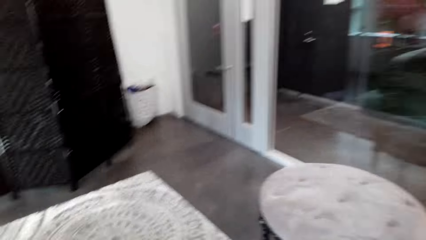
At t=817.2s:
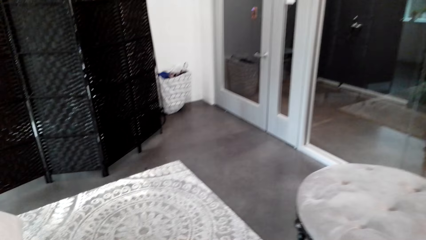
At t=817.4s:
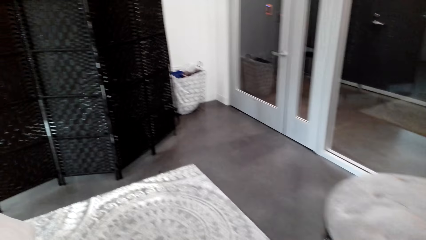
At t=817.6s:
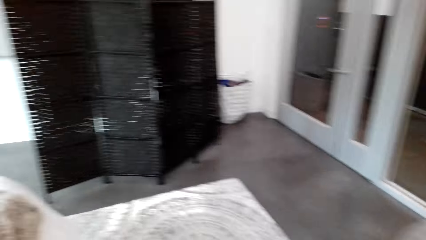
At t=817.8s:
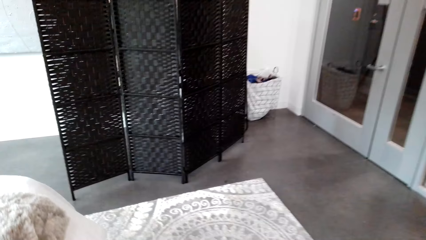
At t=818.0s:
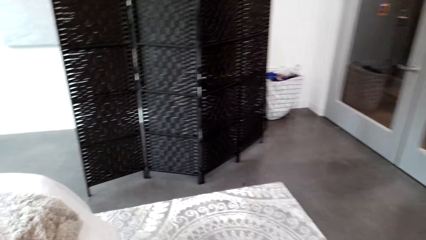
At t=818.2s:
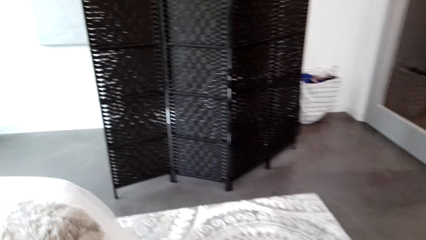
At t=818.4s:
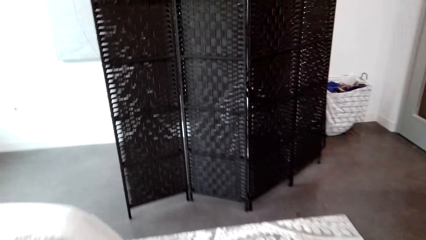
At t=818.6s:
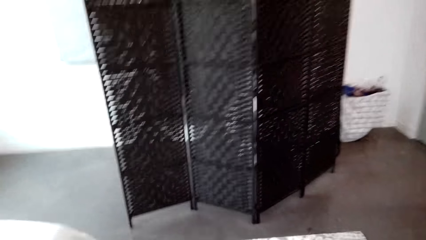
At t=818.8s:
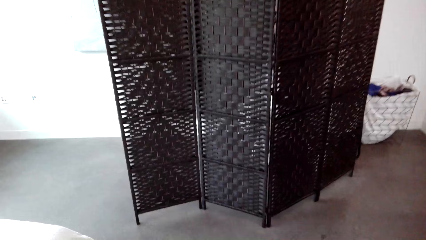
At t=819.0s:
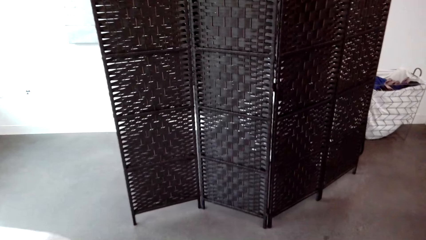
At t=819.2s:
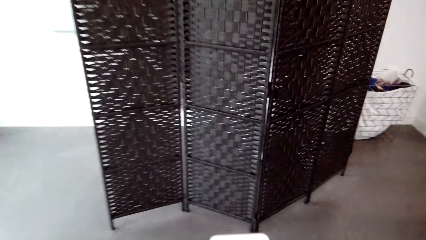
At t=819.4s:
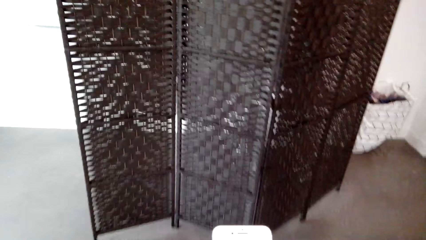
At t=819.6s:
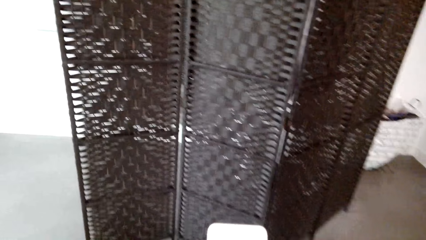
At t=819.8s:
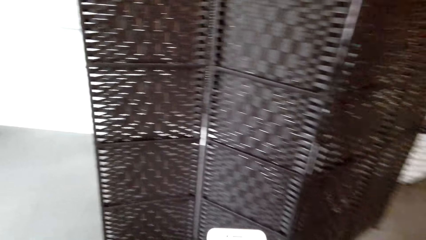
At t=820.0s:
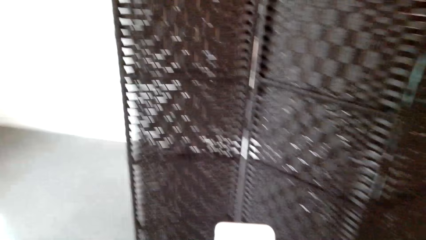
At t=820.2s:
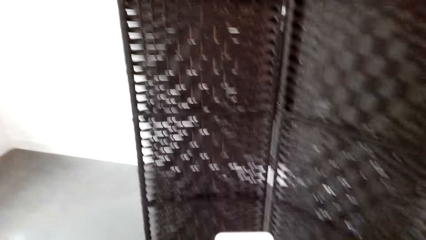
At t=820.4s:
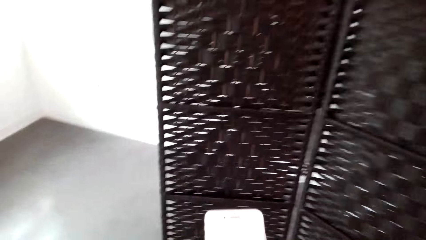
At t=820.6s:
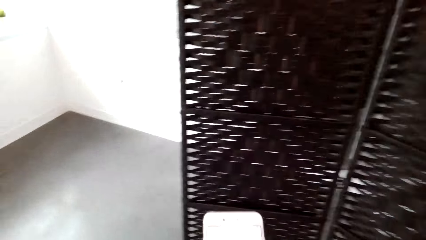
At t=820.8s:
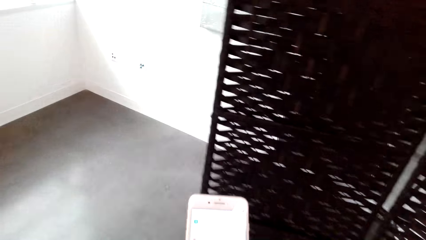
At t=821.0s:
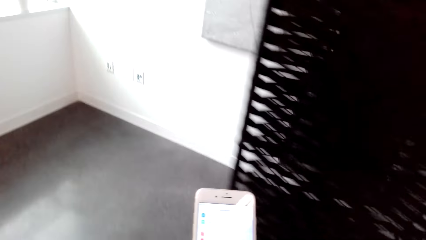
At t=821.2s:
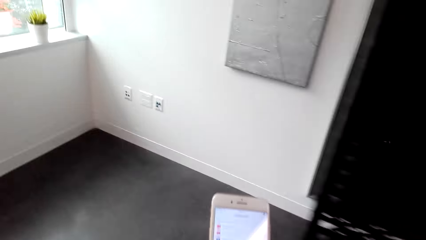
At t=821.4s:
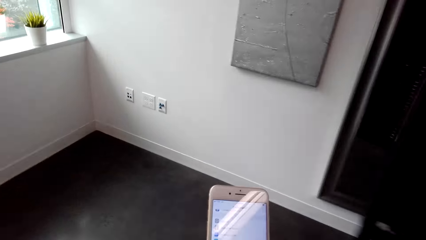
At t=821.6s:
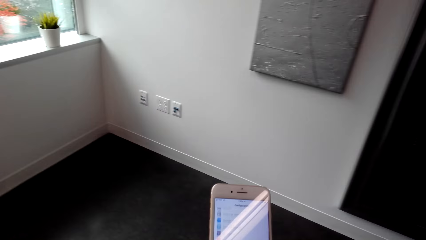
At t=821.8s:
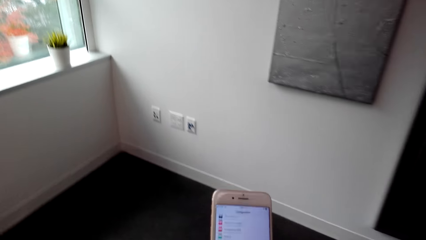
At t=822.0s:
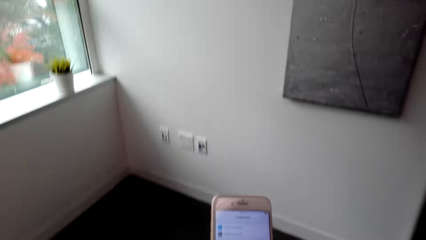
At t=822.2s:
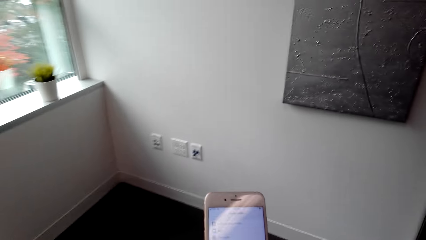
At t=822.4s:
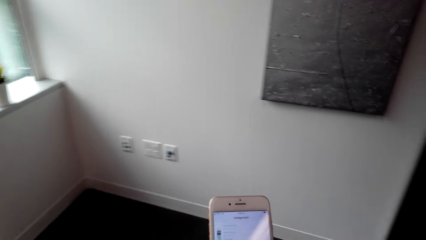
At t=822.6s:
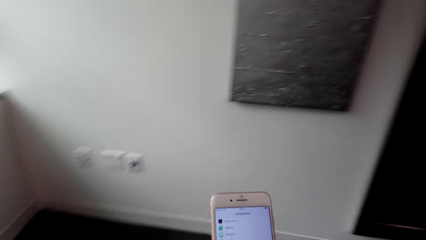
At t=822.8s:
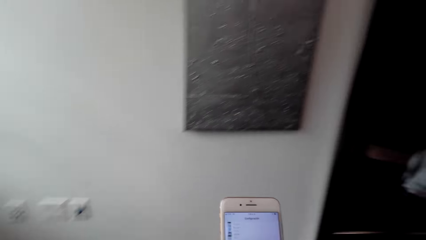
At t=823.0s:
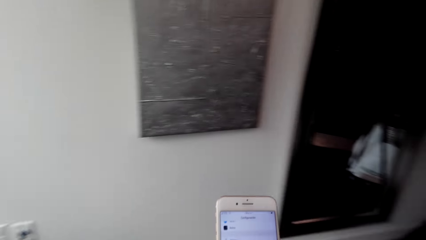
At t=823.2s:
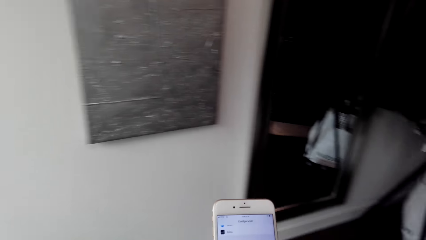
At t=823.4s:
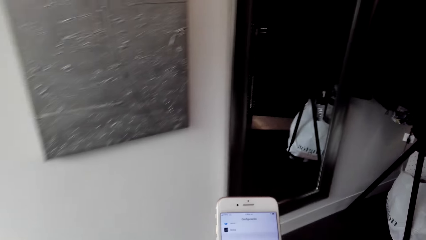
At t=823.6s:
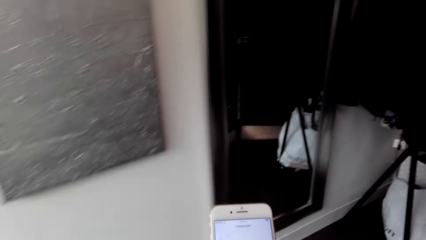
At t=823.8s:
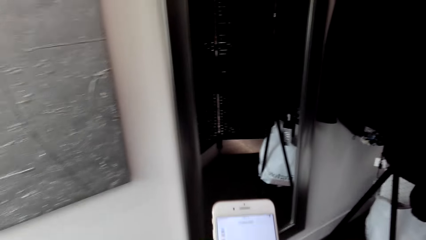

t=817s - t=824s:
The camera wearer walks around, looks around and holds the phone. They look around, walk around and scroll the phone.

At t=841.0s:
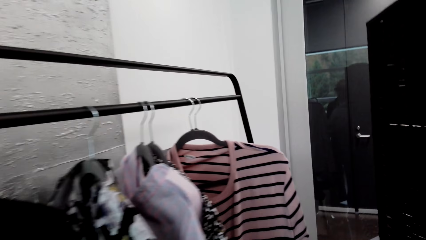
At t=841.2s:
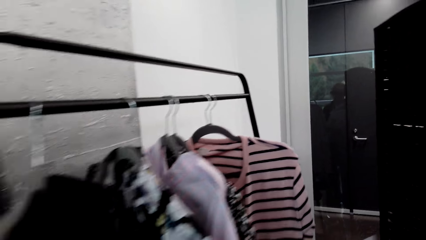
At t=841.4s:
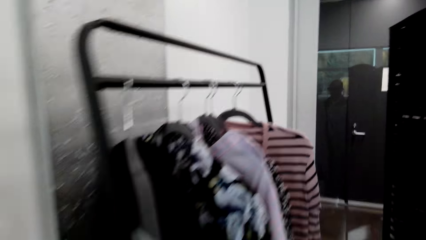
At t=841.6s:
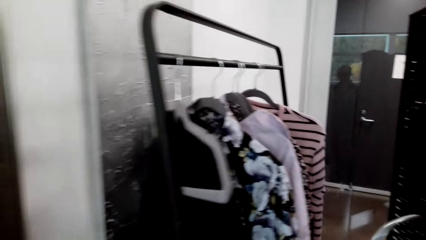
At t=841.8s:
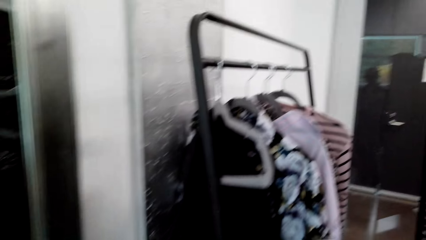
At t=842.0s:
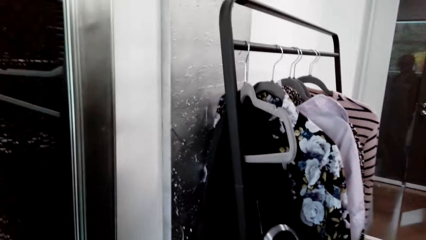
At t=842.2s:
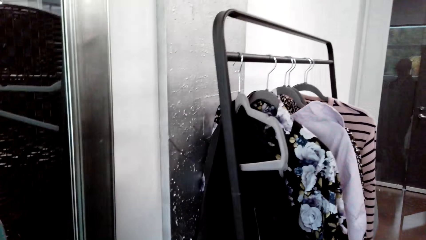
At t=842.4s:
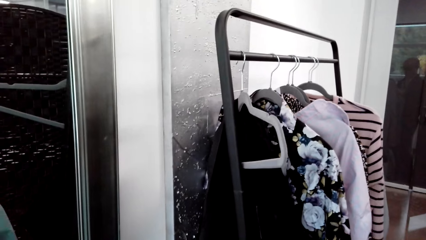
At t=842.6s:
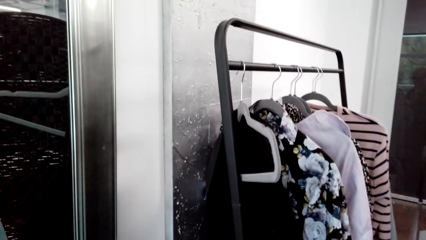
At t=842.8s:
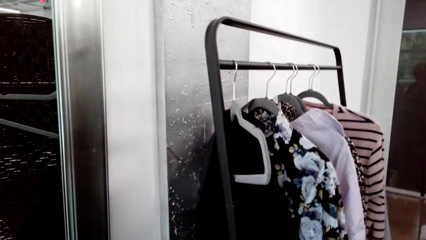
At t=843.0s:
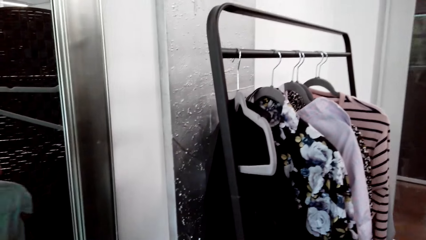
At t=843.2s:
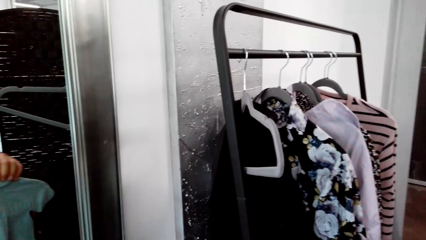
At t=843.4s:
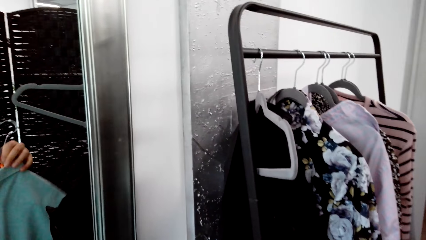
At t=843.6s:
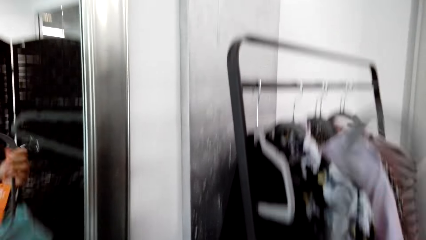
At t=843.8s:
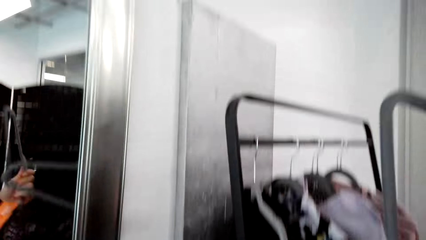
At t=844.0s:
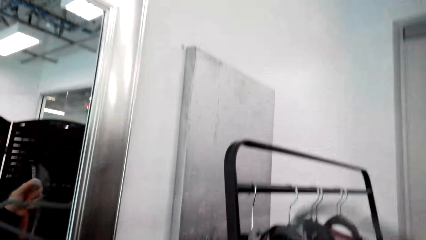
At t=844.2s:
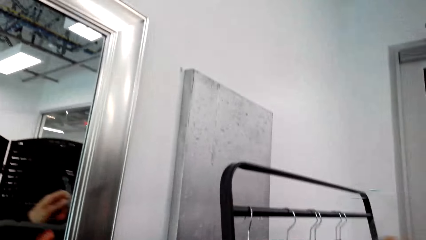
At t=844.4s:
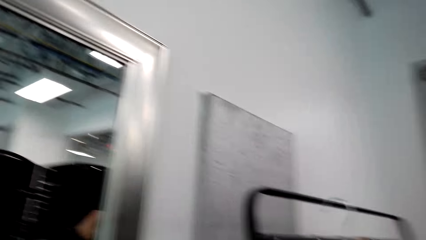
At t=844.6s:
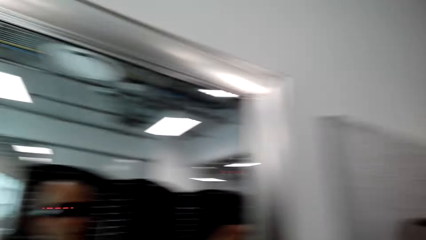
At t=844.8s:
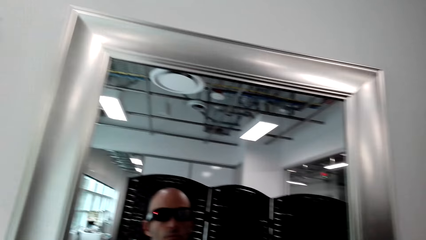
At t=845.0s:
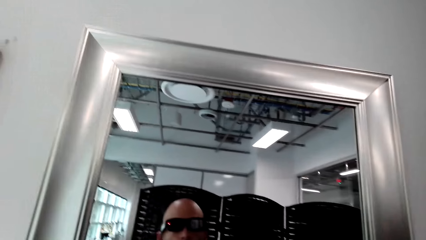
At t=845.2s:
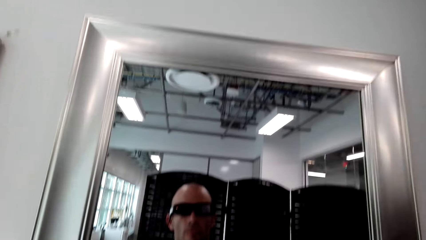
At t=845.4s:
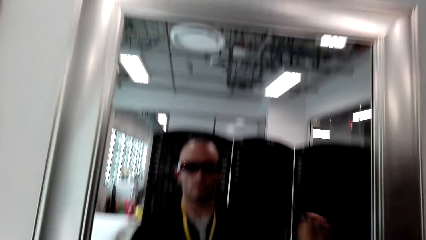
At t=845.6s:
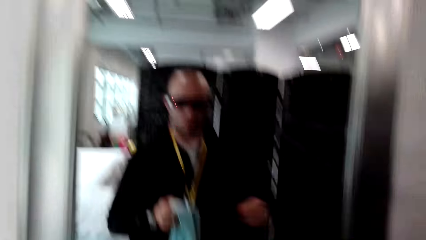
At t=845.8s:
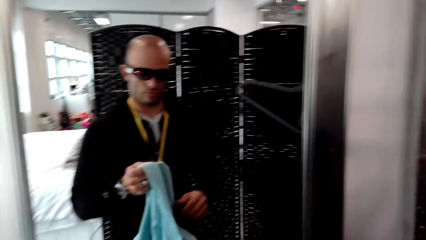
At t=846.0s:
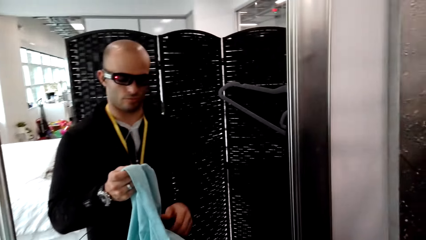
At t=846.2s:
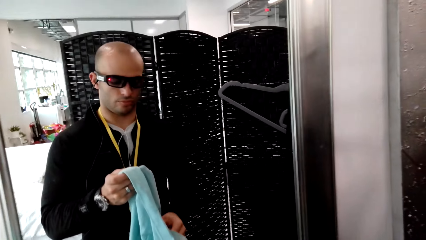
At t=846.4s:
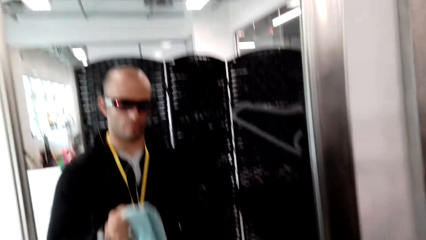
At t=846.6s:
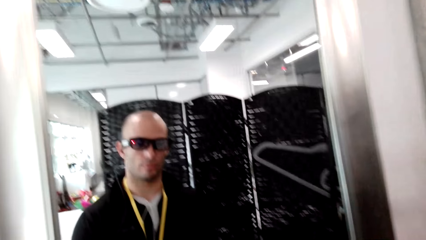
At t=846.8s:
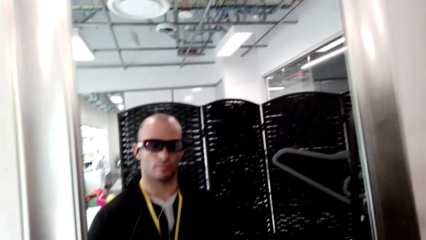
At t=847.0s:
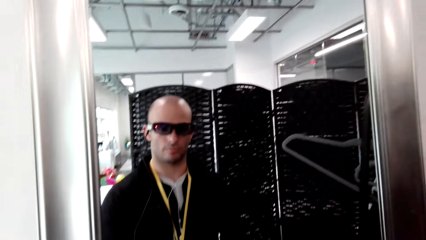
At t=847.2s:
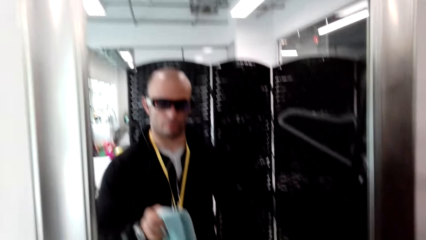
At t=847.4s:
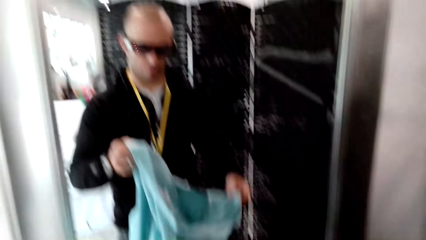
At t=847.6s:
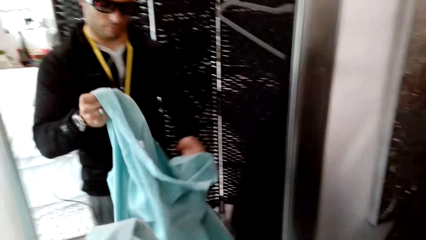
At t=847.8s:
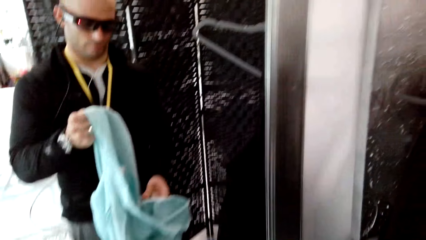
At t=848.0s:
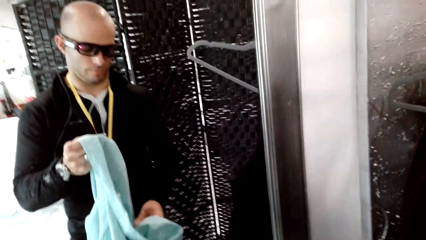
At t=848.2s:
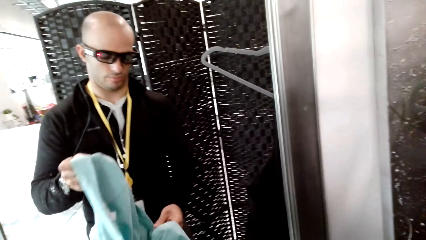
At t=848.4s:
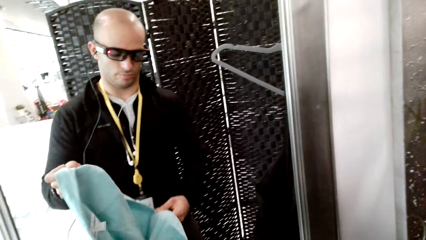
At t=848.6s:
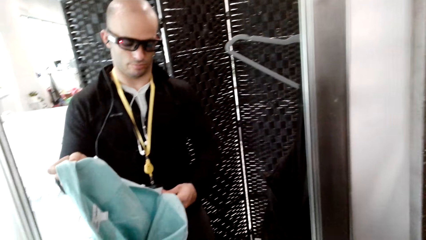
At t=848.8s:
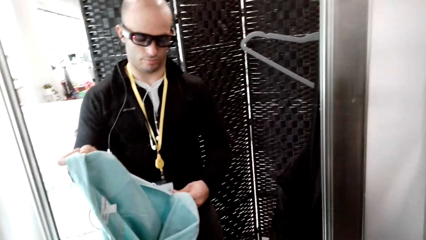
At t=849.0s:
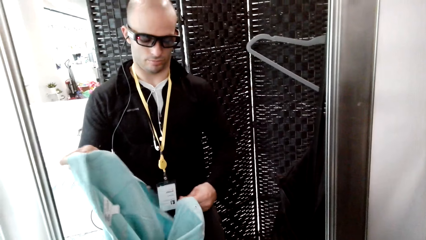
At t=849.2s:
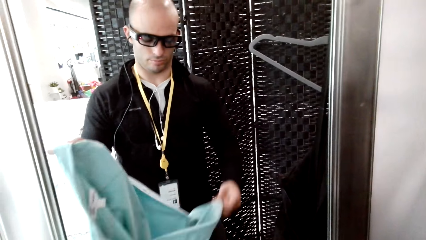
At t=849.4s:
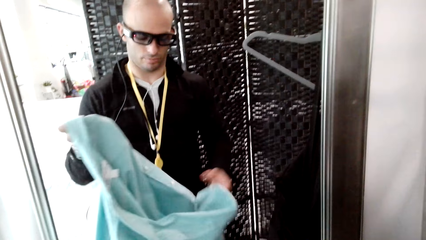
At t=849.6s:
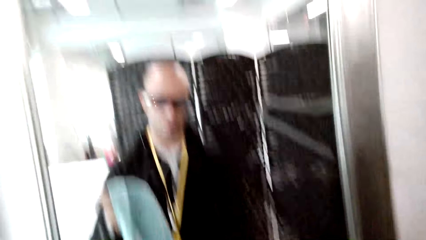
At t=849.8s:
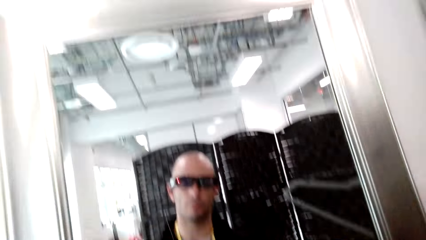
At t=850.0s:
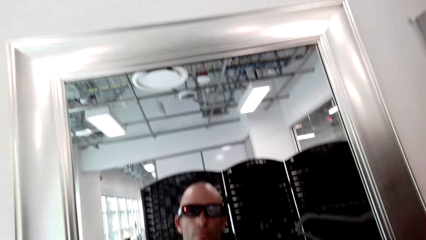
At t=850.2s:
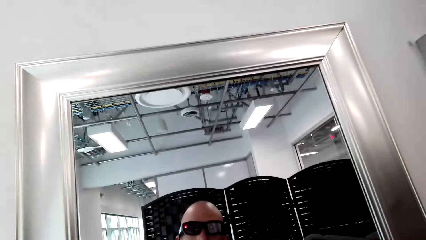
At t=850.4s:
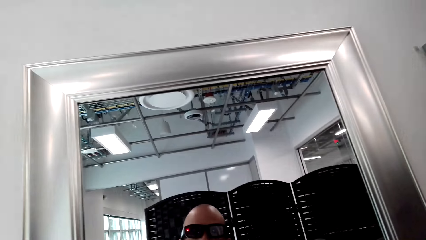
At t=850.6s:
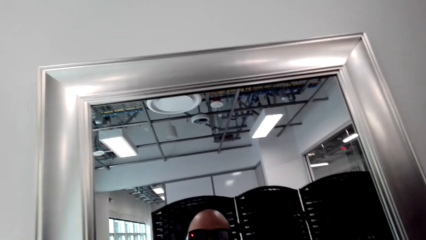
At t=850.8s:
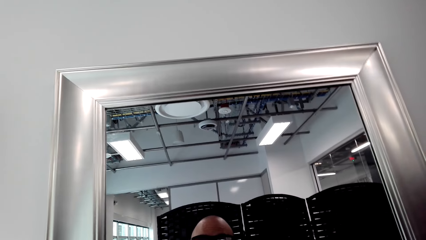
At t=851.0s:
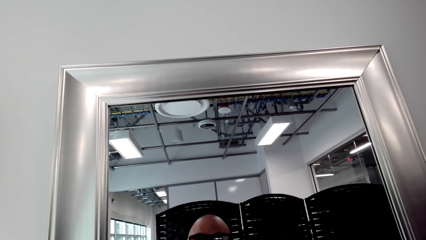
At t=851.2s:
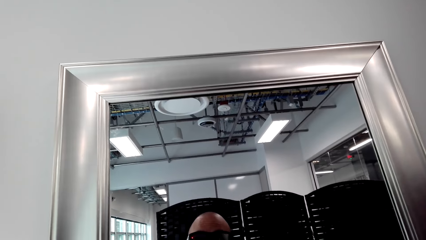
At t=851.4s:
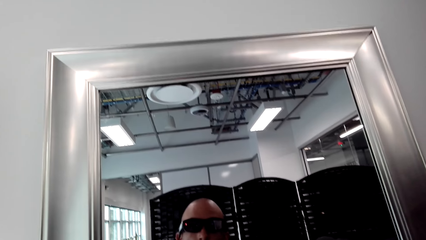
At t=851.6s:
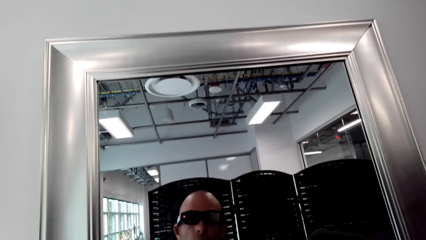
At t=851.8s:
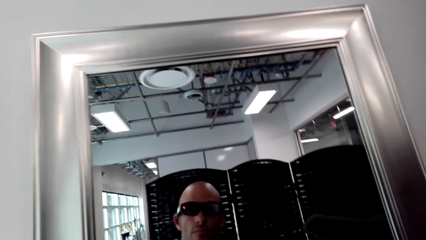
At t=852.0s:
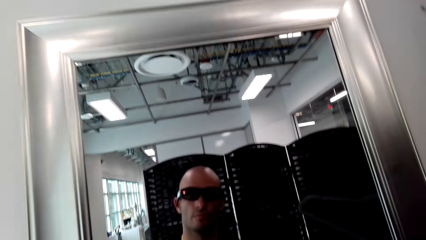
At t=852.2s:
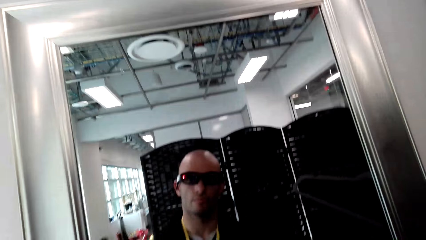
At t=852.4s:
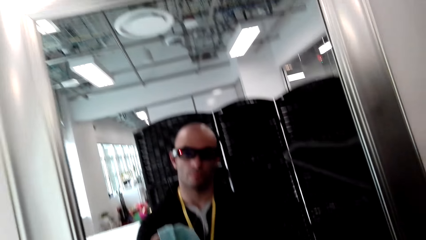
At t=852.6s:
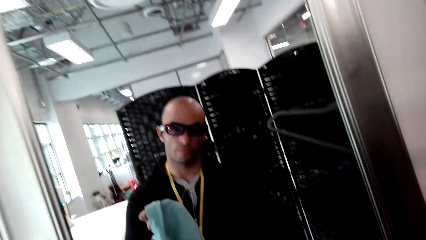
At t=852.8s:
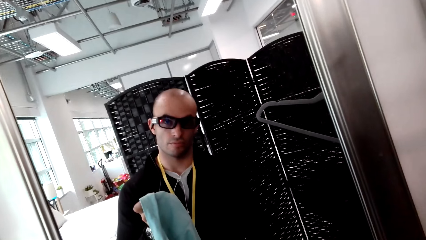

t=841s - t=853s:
The camera wearer looks around. They give the cloth to a man. They remove the hanger from the shirt. The man removes the cloth from the hanger. The camera wearer hangs the hanger on the hanging rack. The man puts the hanger on the handrail. The man holds the cloth with both hands. The camera wearer unbuttons the shirt. The man opens the cloth button.
